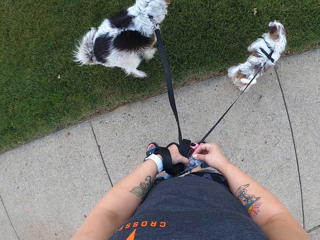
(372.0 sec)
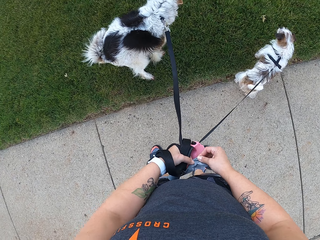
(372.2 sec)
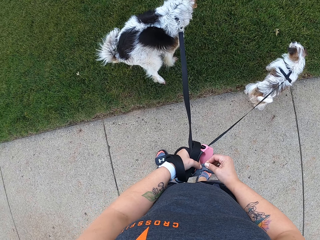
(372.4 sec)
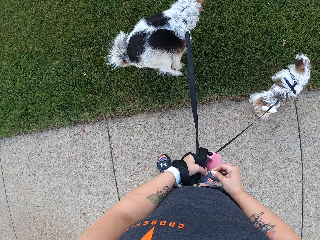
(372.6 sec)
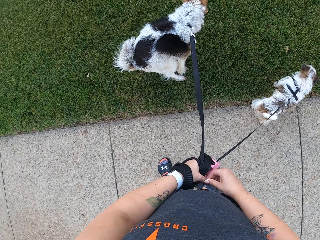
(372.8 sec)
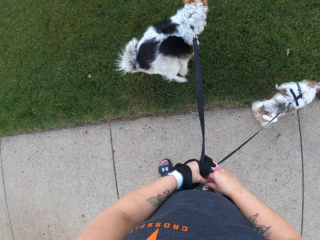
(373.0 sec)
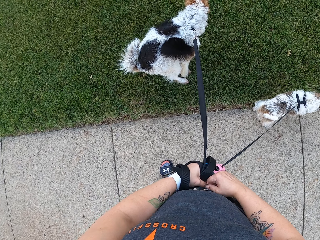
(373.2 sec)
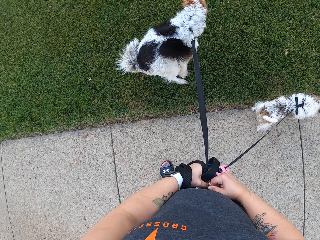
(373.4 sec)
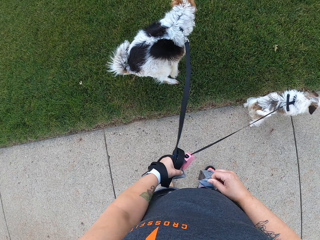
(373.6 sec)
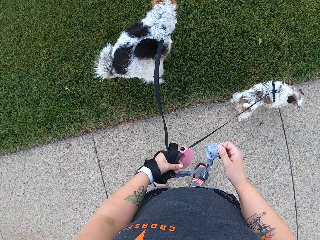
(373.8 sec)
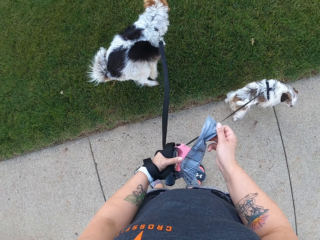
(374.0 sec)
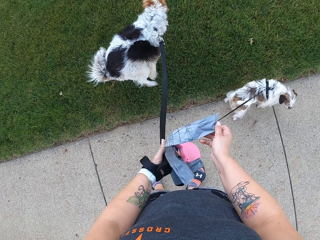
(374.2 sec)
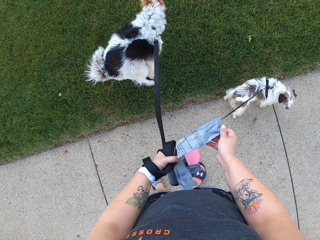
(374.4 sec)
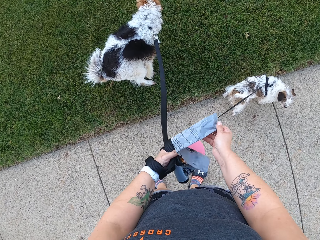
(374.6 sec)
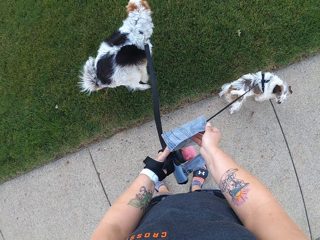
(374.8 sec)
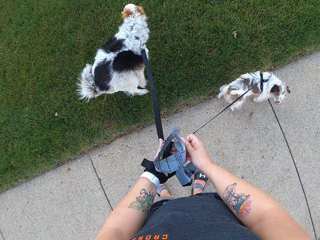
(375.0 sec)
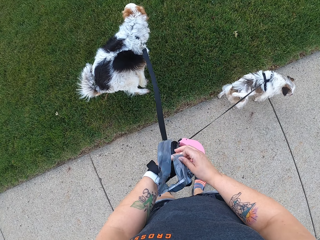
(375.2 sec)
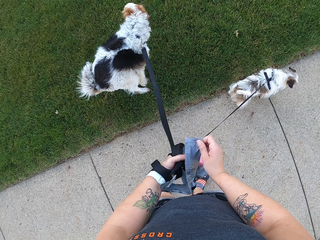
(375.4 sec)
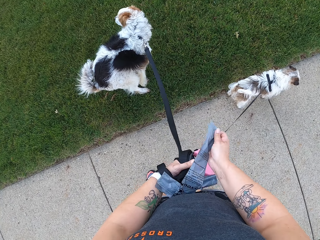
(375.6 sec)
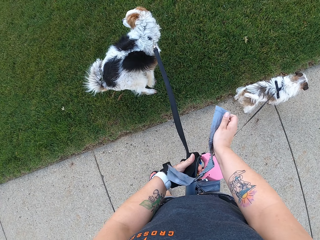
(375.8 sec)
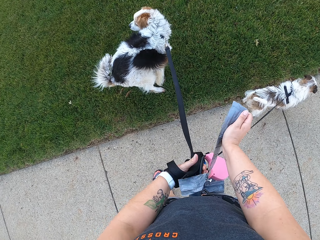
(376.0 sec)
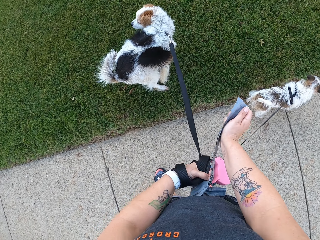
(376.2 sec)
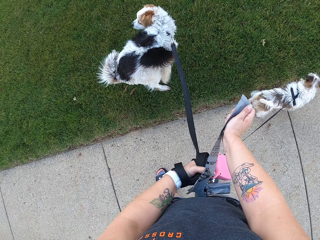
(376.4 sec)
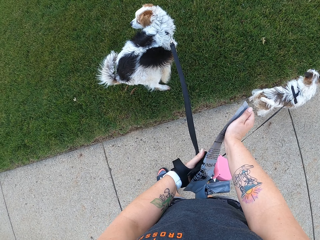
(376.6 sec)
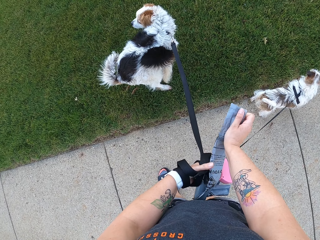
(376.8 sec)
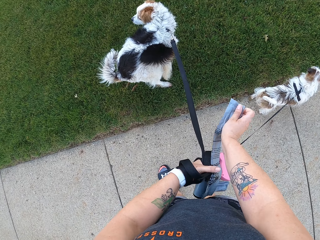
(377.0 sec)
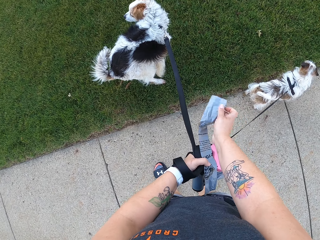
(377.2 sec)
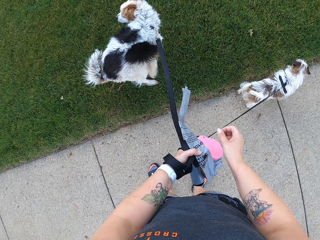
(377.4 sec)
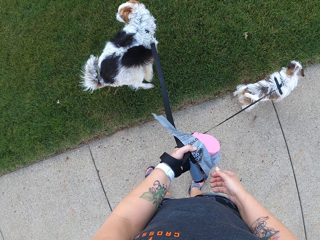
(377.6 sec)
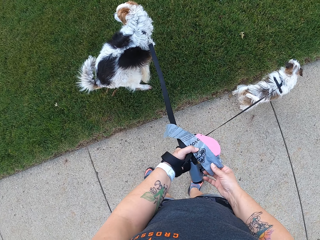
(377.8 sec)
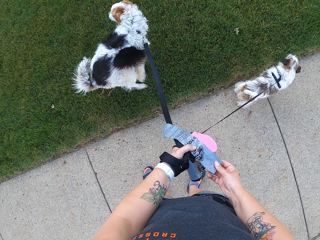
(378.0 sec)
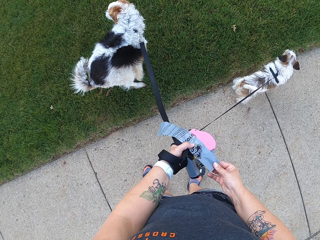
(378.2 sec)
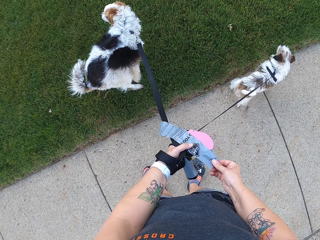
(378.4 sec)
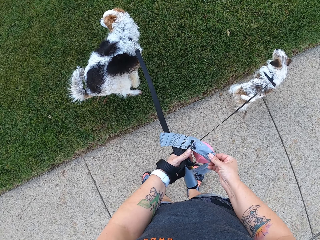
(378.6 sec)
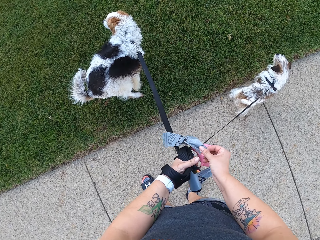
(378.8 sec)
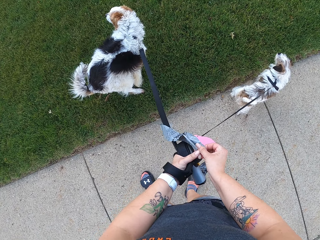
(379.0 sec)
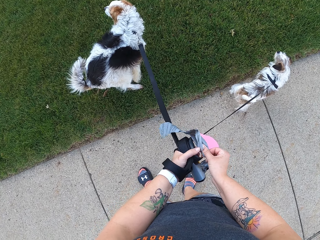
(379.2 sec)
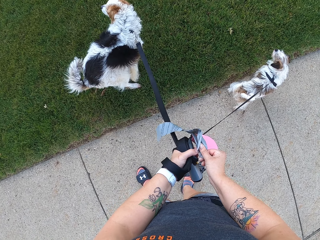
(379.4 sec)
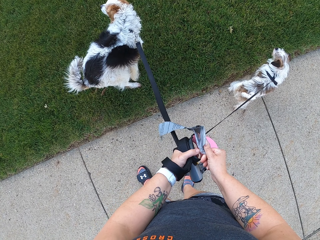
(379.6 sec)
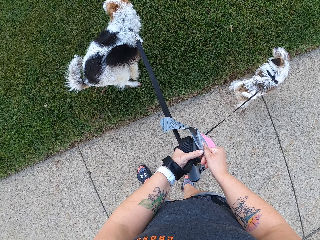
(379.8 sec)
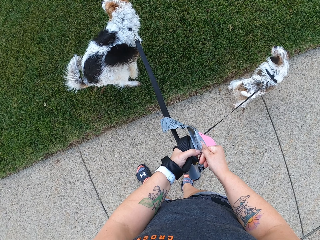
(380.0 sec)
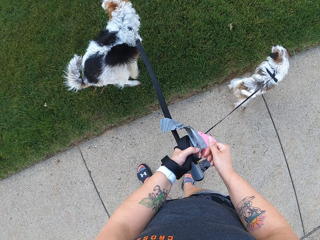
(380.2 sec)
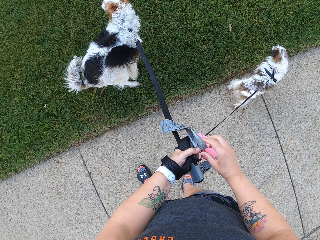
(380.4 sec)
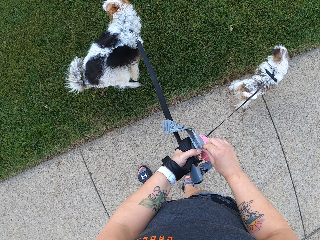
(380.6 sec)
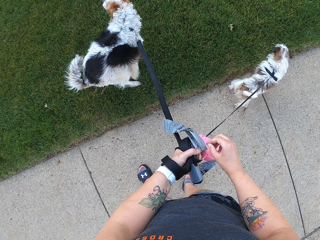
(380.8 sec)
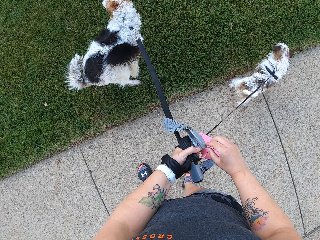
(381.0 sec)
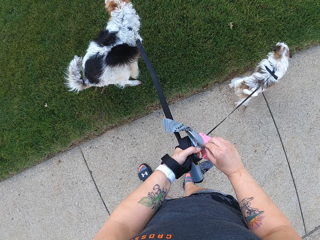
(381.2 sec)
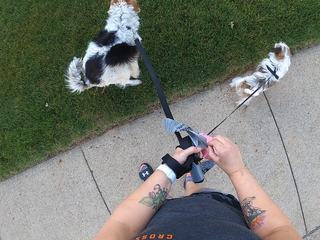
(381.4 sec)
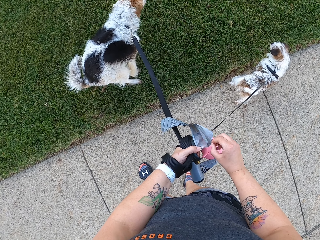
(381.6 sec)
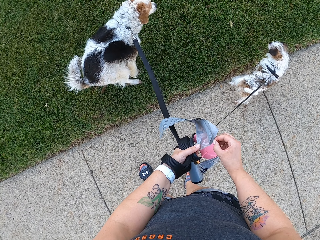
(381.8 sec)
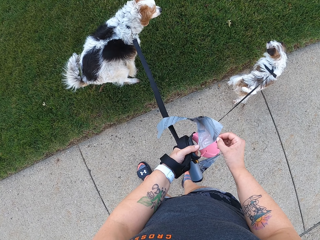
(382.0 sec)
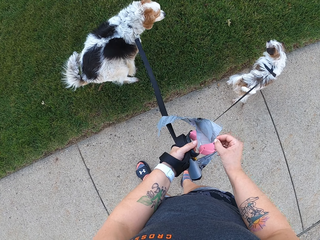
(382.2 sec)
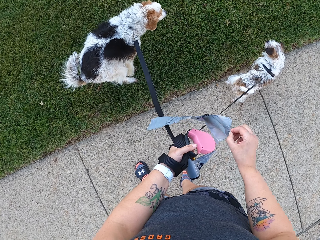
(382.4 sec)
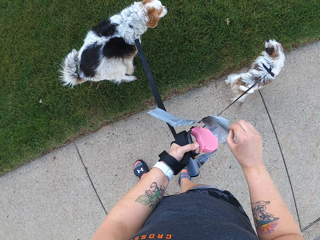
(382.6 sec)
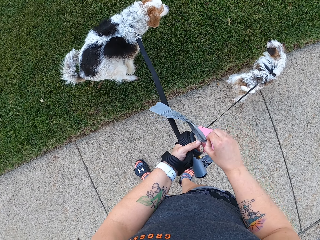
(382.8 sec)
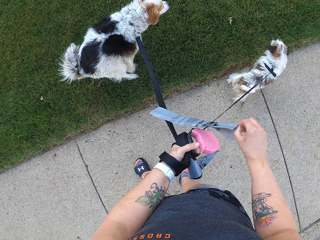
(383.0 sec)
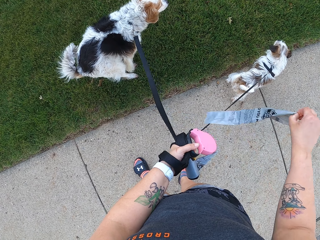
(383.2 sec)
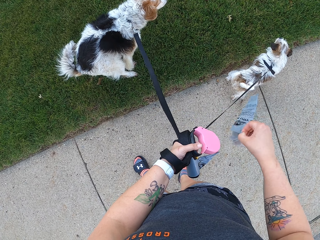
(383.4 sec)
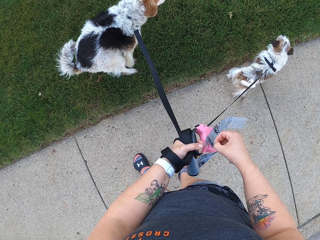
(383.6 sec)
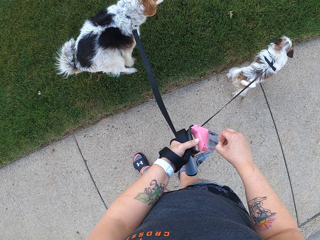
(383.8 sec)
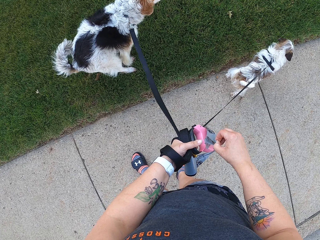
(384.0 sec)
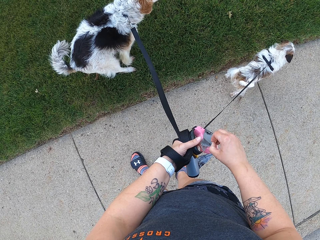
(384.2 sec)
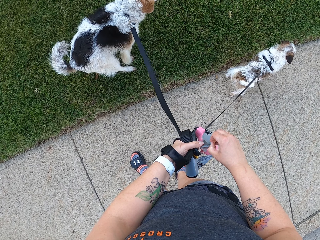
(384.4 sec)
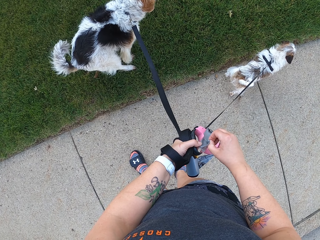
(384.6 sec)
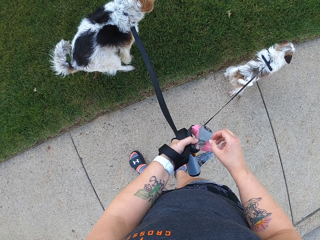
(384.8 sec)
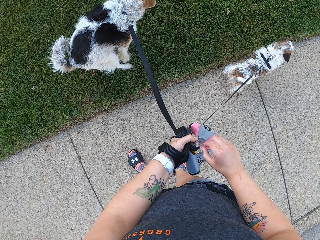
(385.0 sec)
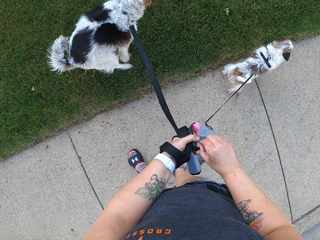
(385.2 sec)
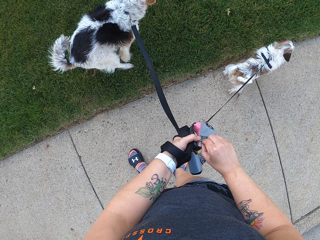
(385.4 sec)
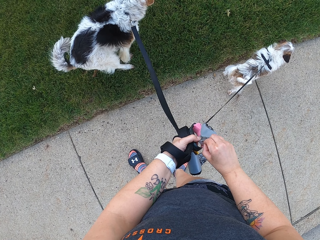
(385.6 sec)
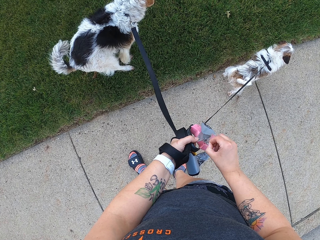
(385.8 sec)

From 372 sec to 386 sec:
The camera wearer cuts the polythene bag. They open the nylon with both hands.

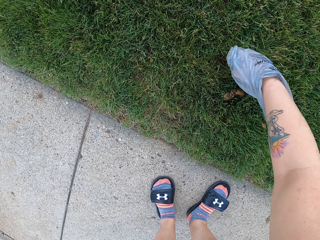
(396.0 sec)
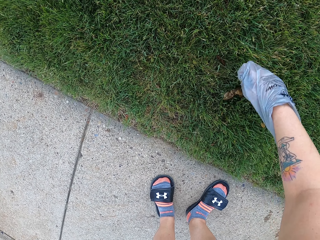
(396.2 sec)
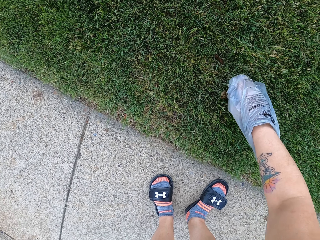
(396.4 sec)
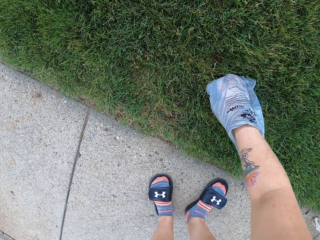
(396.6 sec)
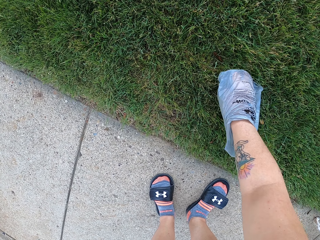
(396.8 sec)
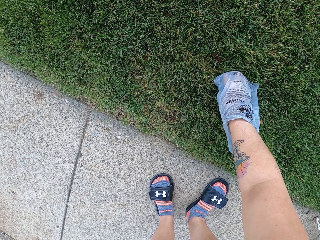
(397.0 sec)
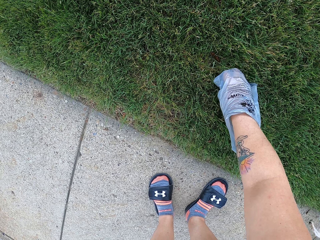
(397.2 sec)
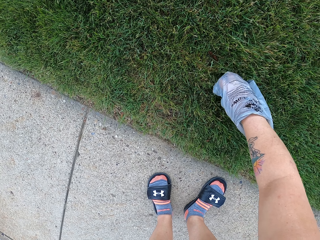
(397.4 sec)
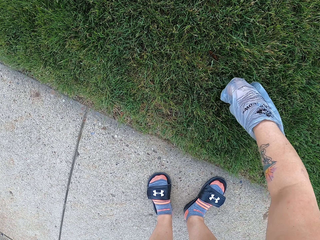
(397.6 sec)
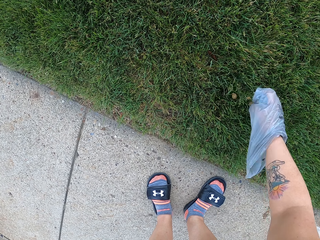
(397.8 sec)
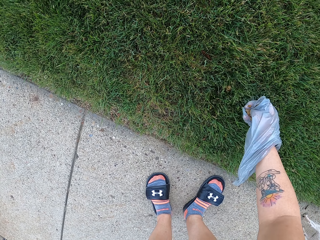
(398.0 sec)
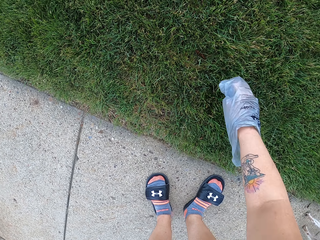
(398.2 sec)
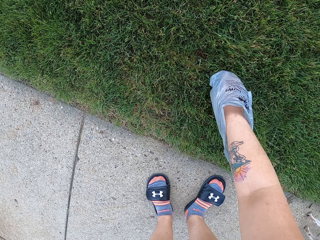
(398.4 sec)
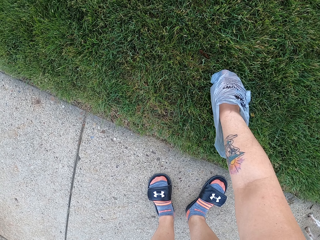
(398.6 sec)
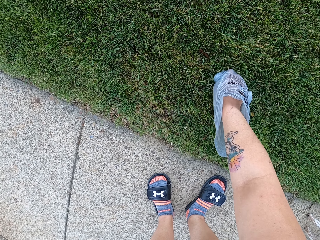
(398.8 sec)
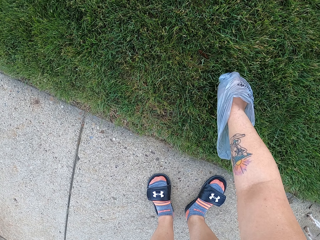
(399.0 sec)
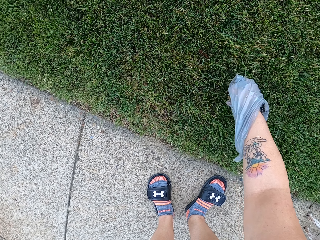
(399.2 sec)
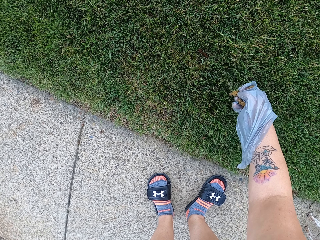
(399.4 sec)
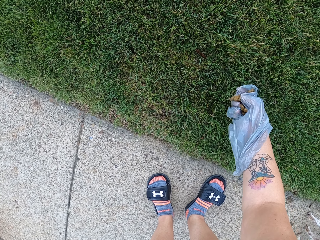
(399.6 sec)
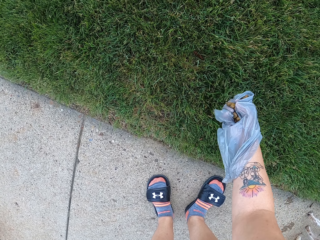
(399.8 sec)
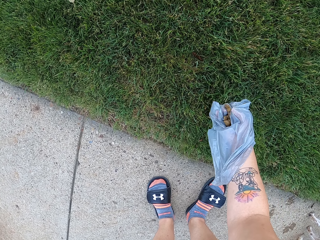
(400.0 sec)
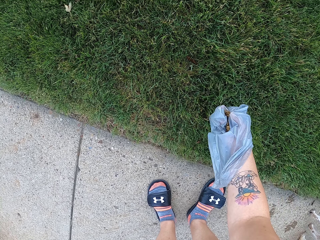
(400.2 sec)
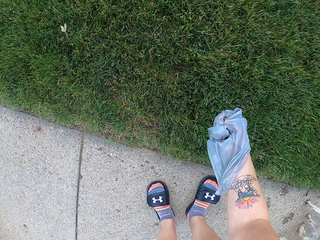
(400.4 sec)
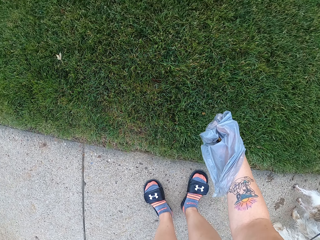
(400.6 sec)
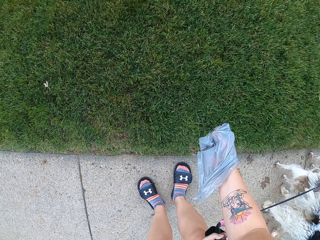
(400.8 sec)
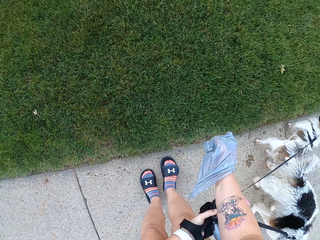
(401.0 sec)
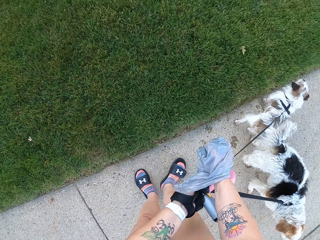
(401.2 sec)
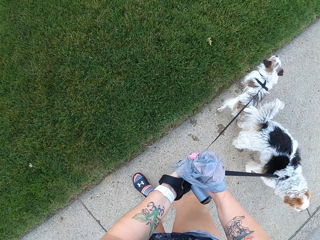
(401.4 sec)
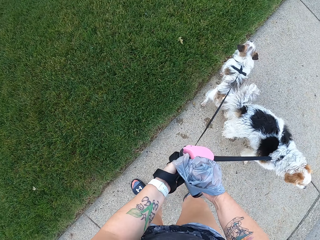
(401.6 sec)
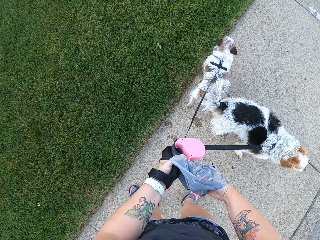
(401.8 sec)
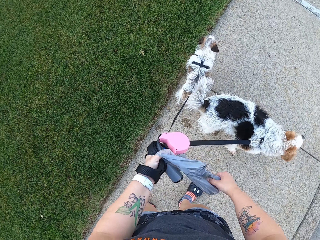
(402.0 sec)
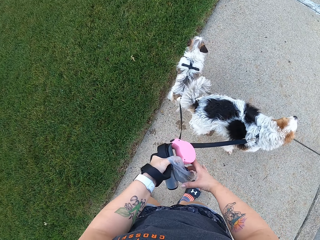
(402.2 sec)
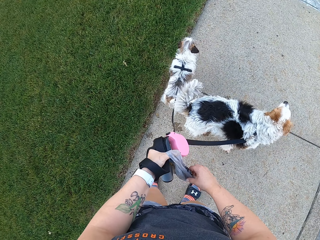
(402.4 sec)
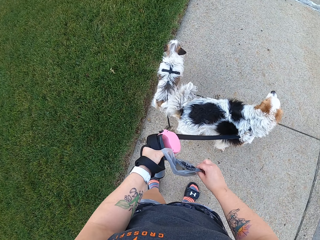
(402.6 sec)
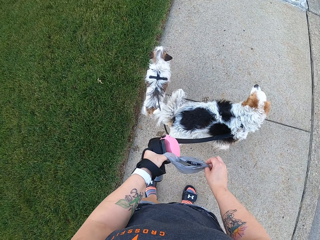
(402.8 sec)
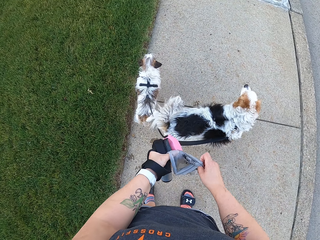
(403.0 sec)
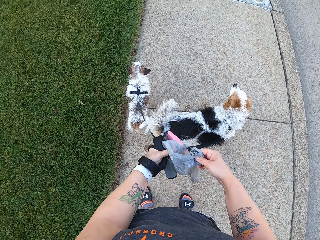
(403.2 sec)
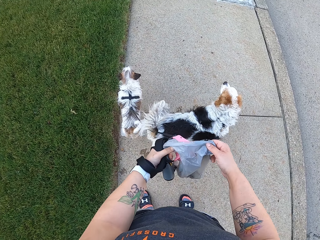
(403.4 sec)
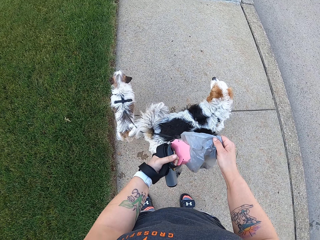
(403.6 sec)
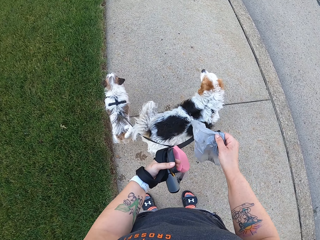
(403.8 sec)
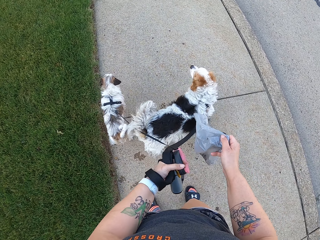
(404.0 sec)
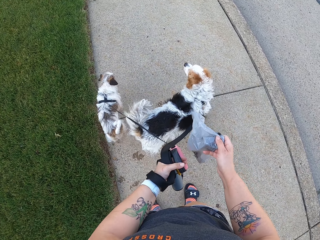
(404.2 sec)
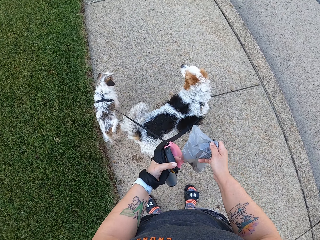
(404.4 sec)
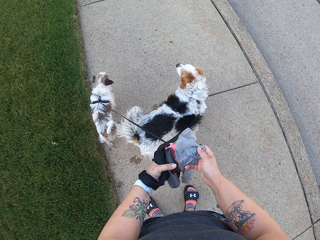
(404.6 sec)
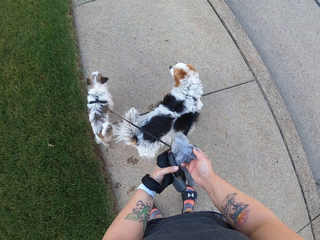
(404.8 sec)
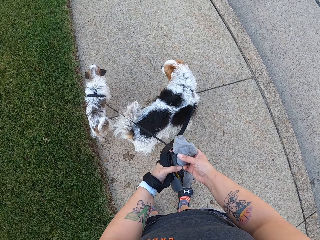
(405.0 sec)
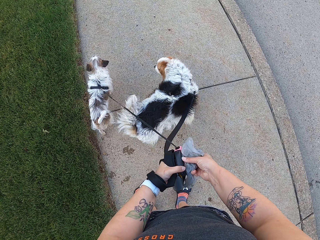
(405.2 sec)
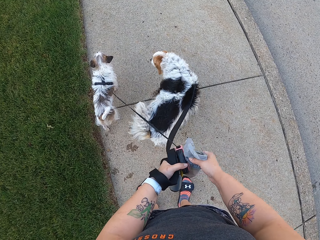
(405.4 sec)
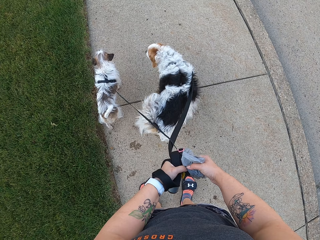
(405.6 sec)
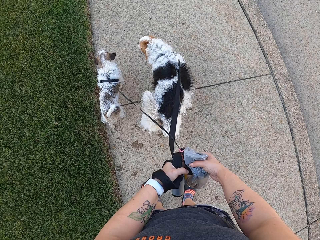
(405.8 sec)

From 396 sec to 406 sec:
The camera wearer overturns the nylon with her left hand. She holds the nylon with both hands.
